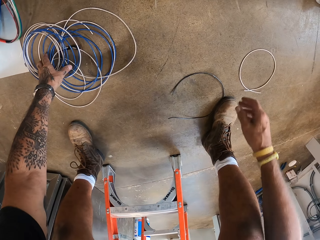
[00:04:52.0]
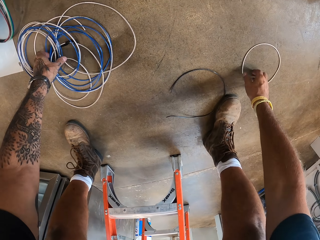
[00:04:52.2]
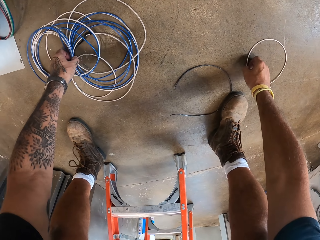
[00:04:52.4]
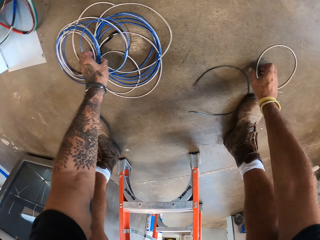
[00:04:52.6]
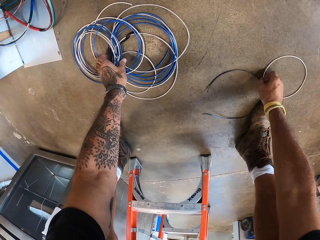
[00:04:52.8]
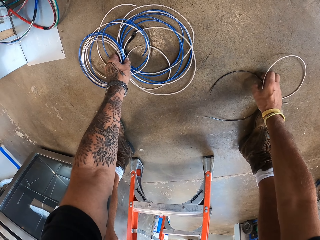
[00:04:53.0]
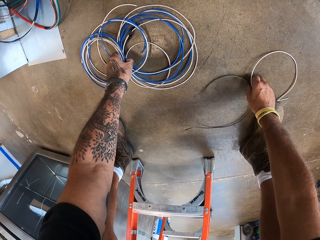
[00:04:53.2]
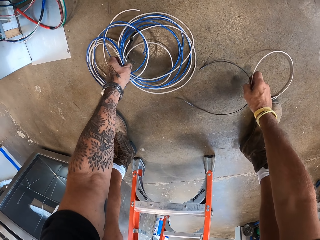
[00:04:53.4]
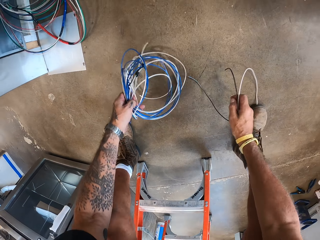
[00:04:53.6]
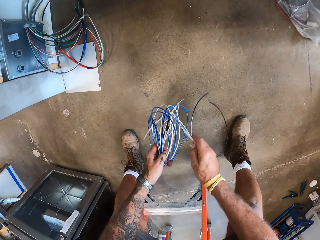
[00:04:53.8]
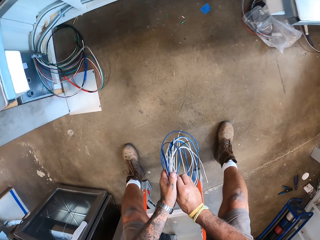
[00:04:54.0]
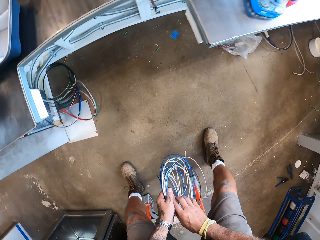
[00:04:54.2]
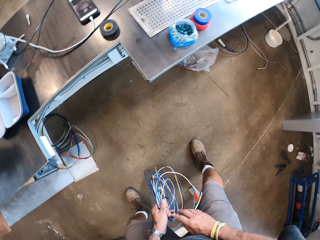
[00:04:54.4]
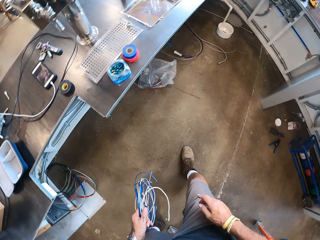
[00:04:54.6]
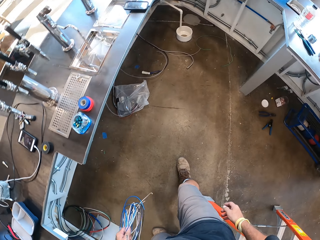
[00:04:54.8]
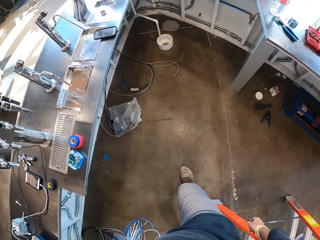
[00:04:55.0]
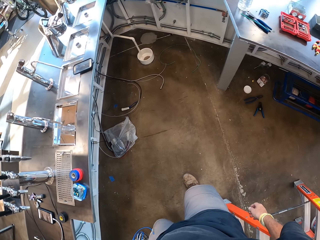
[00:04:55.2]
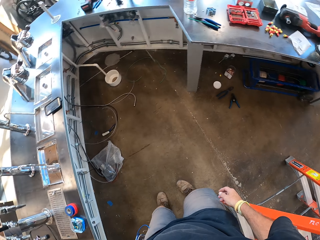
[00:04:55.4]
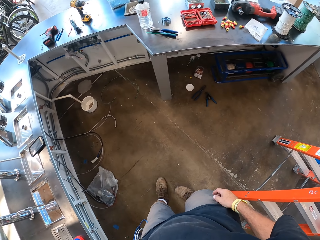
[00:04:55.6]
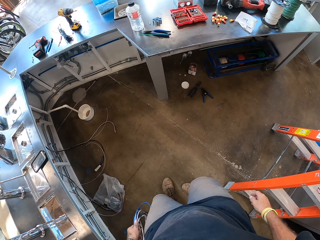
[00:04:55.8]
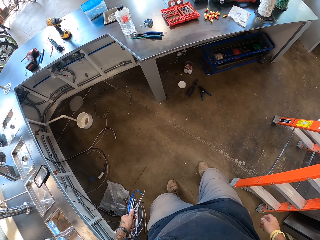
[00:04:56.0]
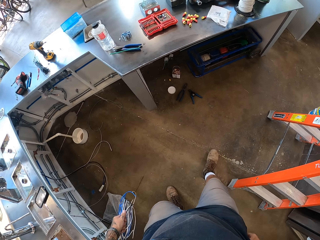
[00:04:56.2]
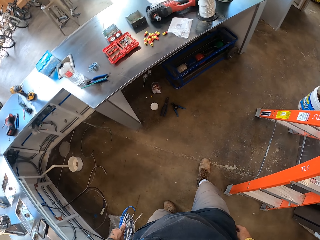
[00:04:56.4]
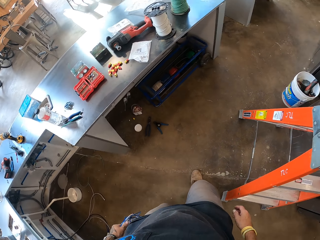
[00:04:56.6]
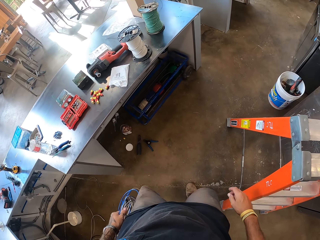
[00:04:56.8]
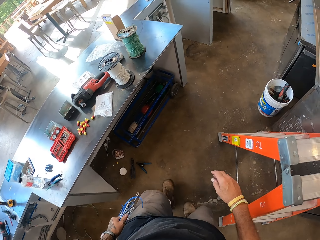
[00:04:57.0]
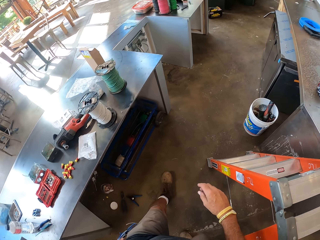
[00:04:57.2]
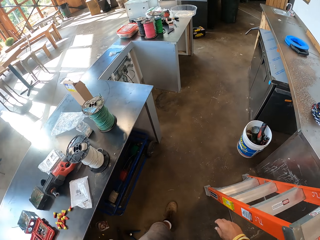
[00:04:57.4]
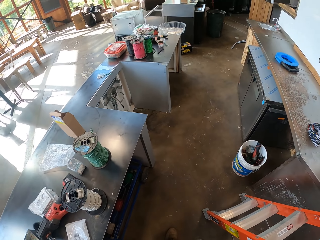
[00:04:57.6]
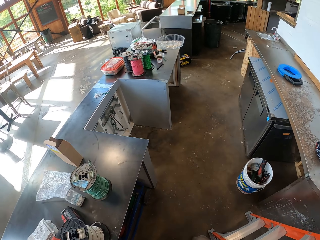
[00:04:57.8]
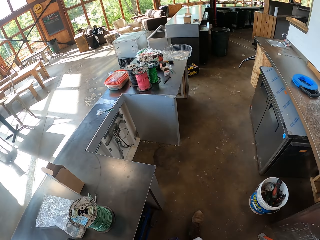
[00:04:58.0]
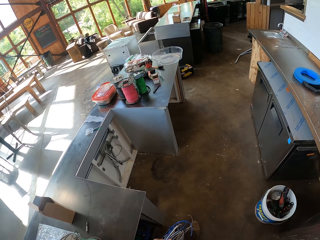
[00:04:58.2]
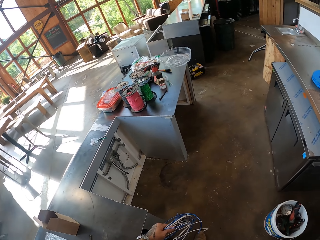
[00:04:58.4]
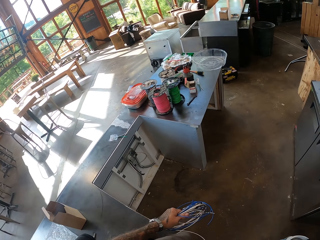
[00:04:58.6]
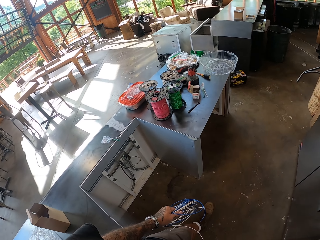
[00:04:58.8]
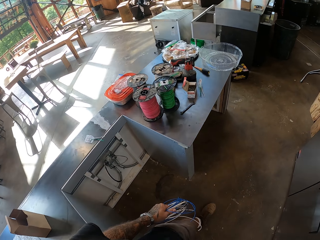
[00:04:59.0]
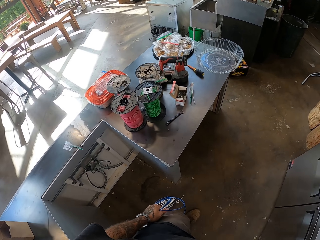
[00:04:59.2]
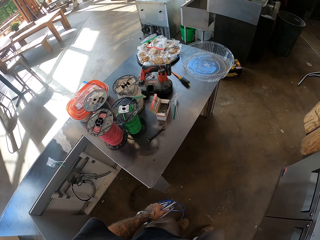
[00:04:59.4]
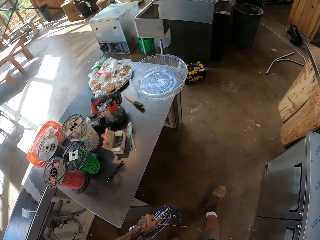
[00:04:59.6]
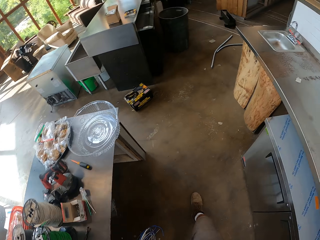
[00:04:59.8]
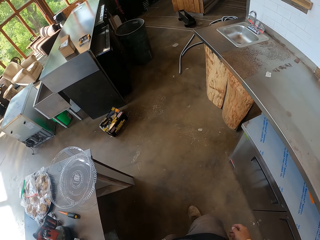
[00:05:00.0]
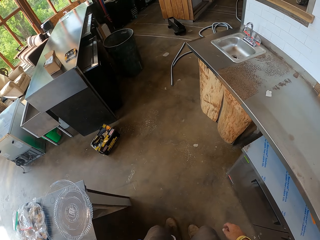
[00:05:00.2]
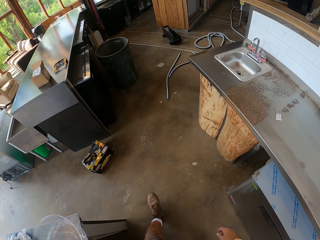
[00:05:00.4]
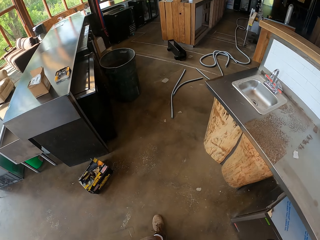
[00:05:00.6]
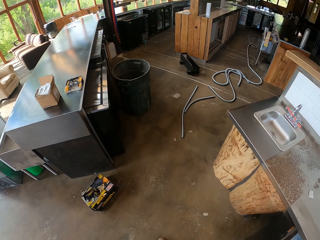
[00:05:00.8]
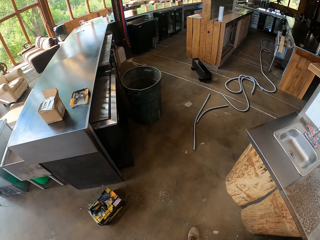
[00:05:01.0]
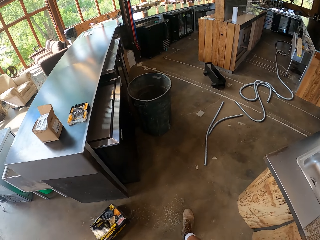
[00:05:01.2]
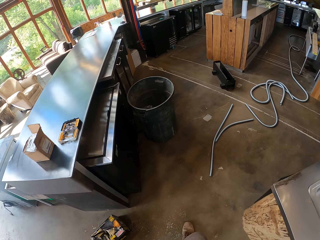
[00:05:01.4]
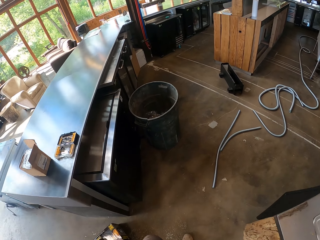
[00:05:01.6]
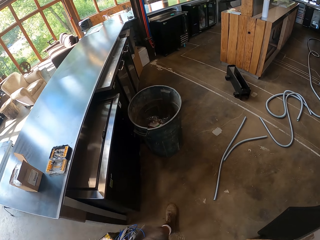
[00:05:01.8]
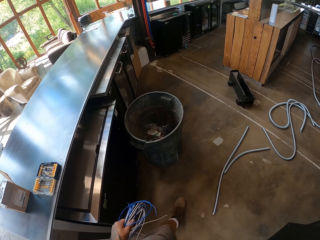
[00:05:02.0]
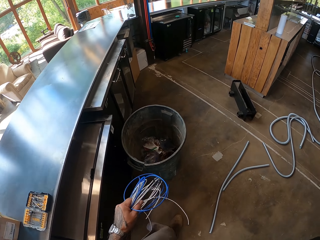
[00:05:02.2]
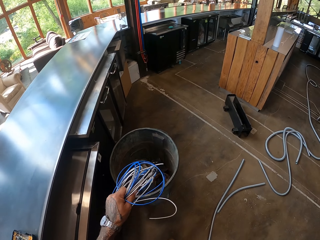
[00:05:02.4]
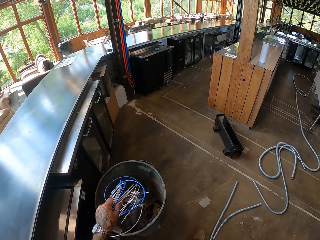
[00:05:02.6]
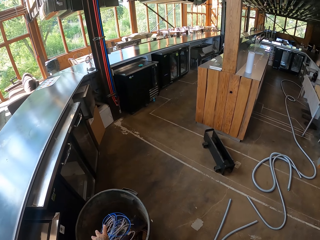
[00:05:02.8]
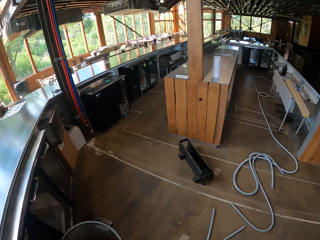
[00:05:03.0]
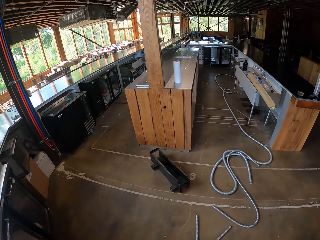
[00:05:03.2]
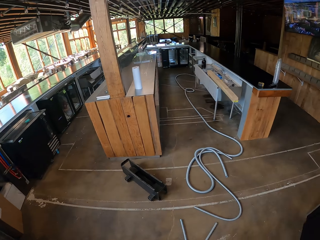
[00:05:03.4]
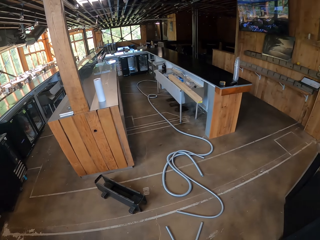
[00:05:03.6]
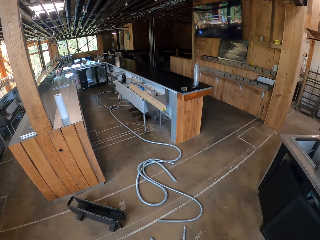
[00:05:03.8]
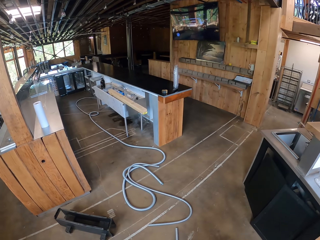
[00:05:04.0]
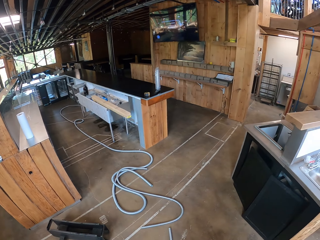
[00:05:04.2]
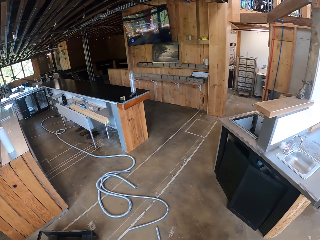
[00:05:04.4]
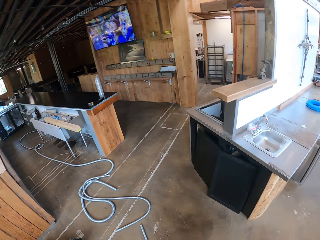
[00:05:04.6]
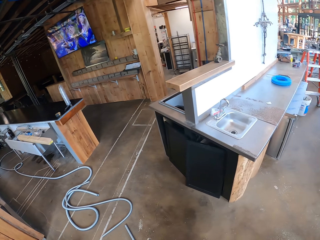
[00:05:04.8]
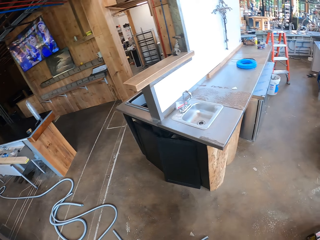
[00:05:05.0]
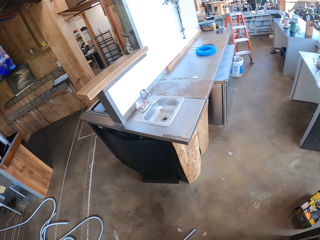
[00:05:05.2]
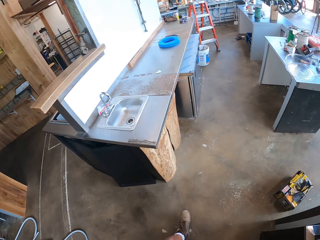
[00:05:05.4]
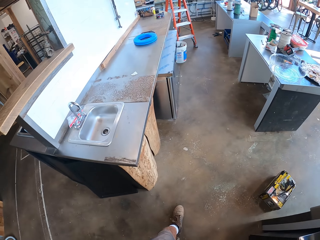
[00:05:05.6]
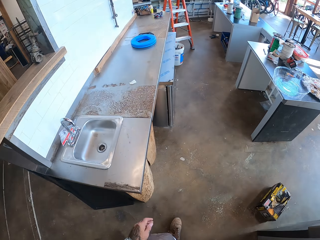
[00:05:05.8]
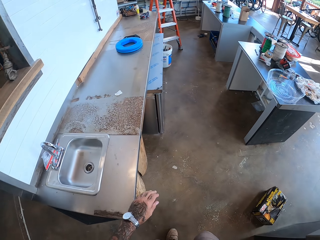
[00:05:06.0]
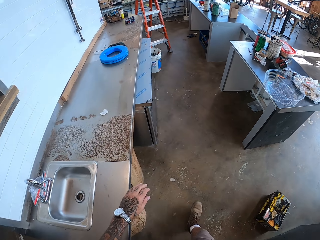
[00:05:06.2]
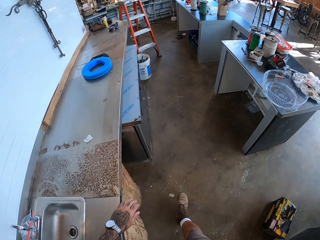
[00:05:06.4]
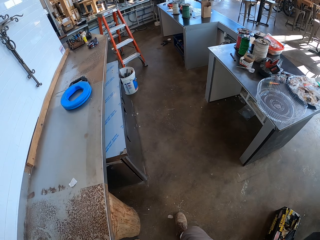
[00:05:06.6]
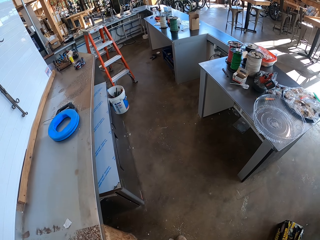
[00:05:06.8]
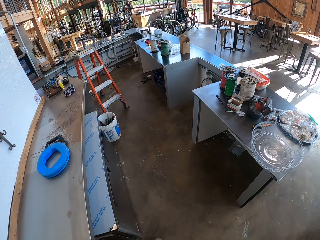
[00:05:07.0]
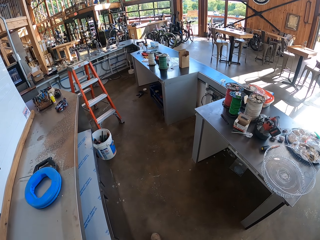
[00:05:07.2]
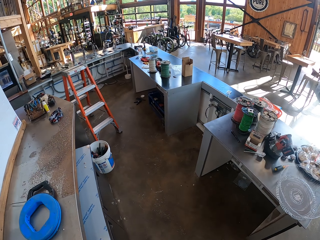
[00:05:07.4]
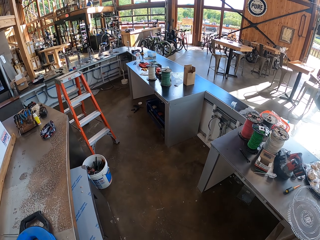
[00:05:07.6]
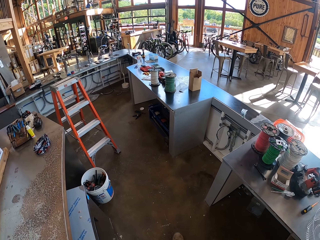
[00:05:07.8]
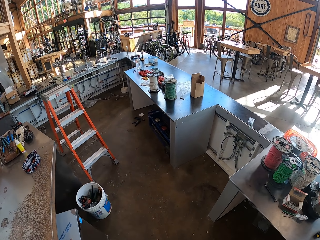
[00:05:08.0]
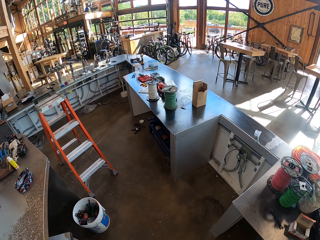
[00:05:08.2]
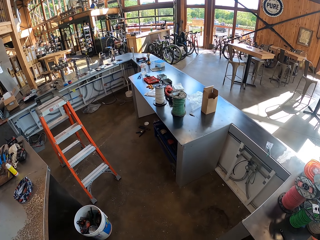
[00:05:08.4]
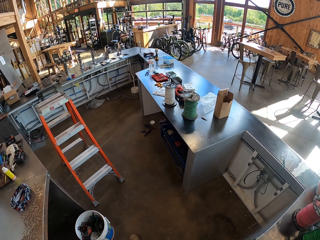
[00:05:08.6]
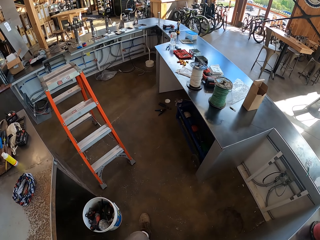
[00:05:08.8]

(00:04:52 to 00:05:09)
The camera wearer picks up the cables or wires. They walk towards the dustbin. They throw the wires on the bin. They walk. They touch the sink board.

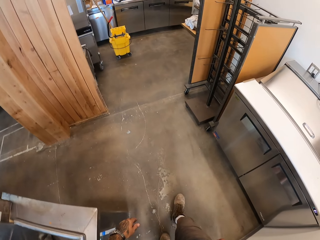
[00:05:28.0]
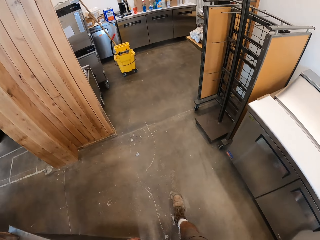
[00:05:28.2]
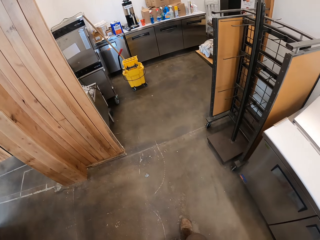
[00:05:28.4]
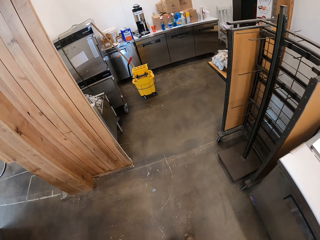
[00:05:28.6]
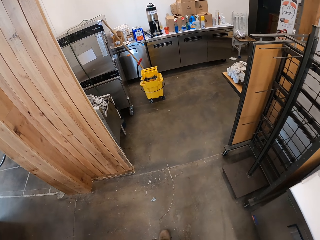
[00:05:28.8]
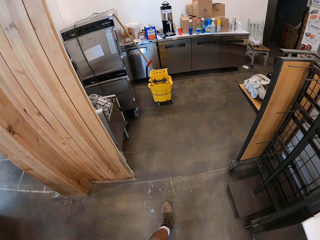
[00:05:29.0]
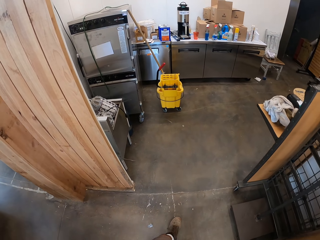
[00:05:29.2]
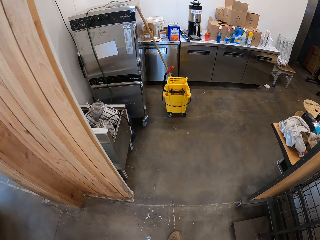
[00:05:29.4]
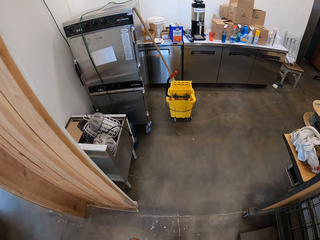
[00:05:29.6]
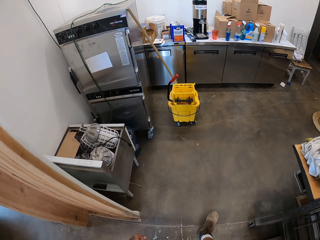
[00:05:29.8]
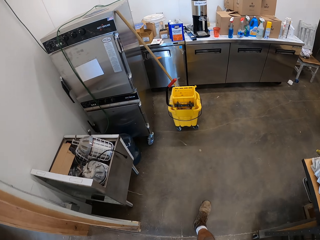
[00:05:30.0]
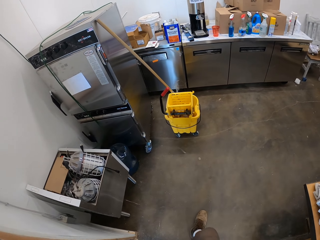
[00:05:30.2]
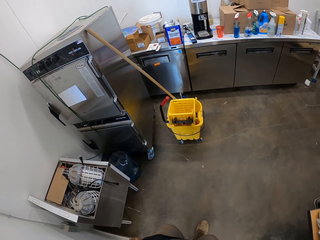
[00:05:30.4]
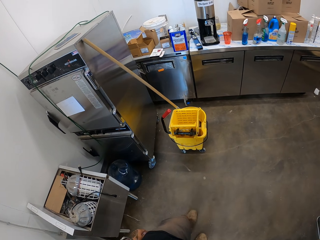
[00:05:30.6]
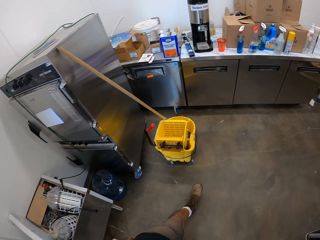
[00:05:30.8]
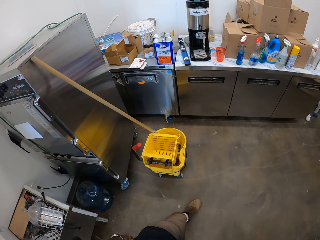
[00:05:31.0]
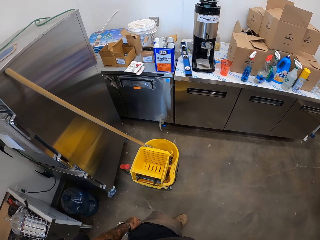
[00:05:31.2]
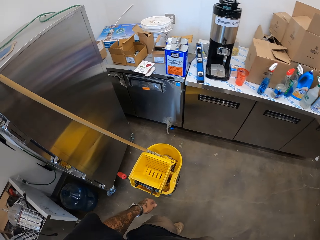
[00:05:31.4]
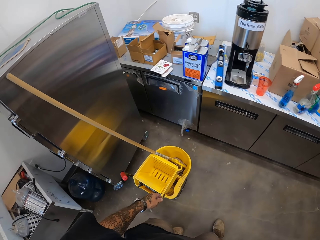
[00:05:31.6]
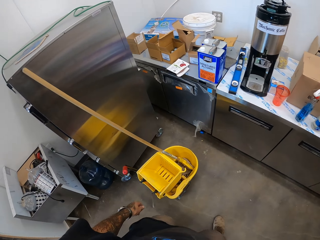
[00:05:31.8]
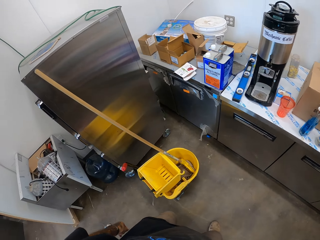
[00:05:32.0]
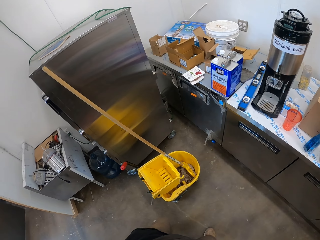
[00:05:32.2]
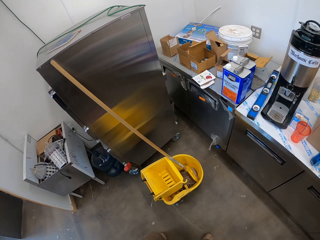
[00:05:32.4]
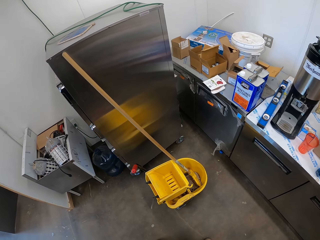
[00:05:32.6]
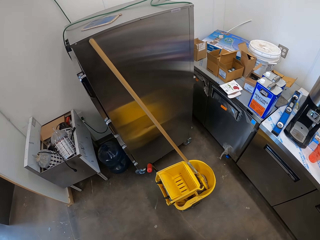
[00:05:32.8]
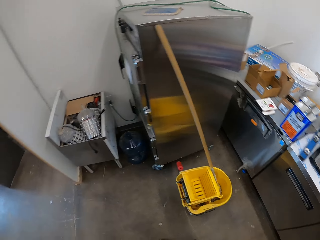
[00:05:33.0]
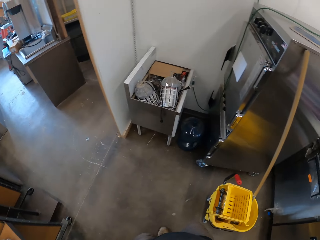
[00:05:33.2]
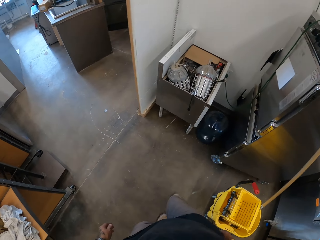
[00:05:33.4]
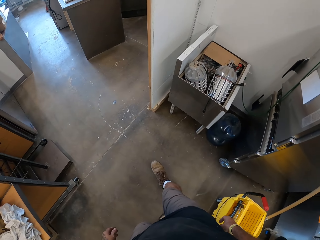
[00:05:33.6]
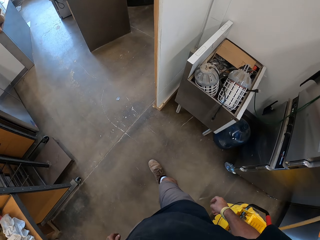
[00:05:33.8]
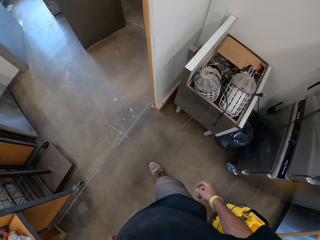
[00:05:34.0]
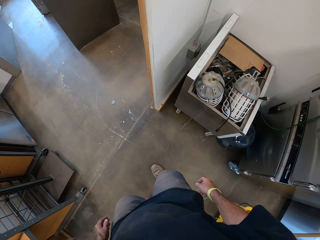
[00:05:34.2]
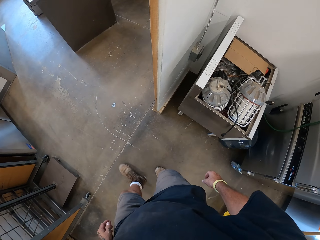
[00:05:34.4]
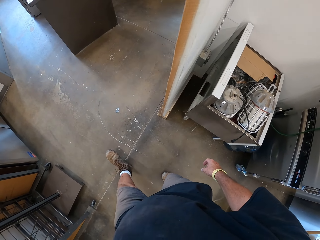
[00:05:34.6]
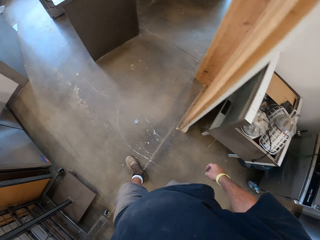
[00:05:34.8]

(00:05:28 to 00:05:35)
The camera wearer walks. They stop.
